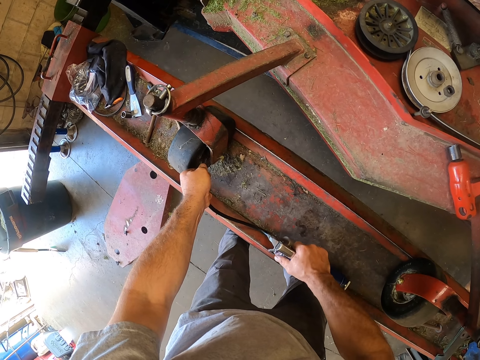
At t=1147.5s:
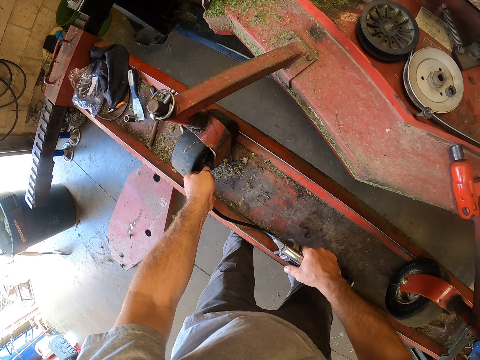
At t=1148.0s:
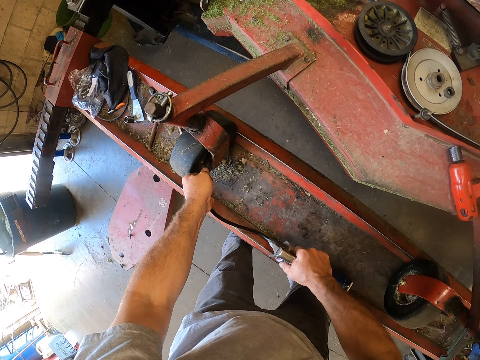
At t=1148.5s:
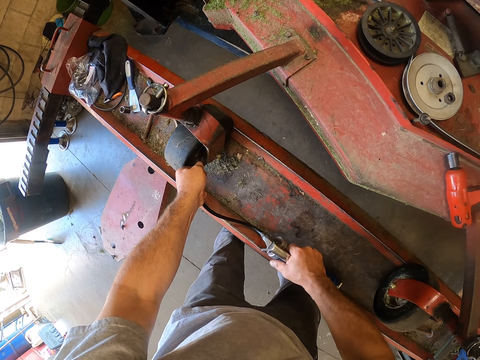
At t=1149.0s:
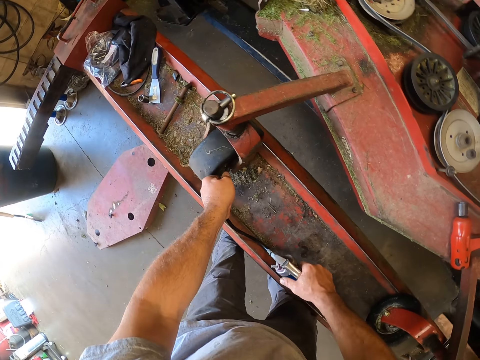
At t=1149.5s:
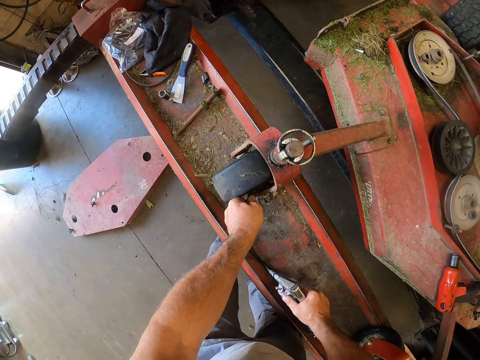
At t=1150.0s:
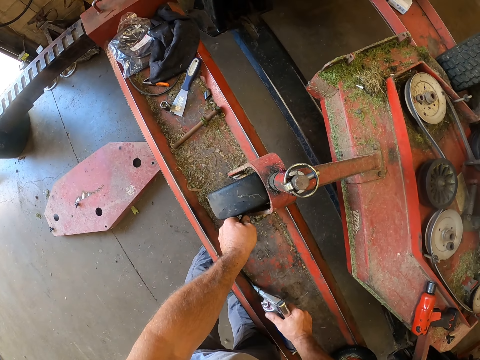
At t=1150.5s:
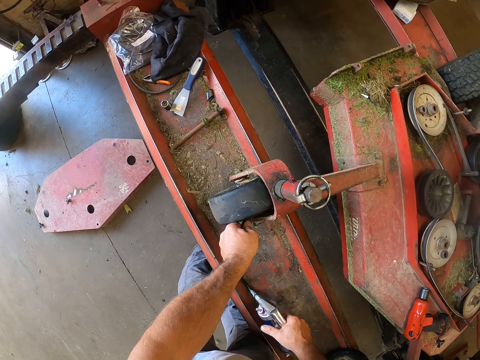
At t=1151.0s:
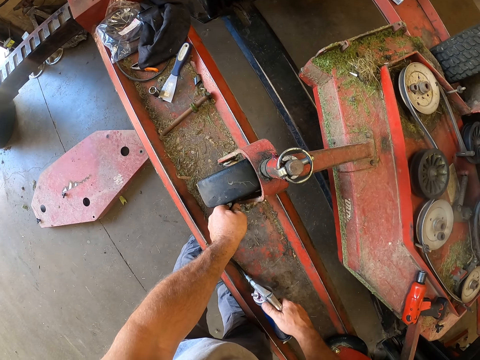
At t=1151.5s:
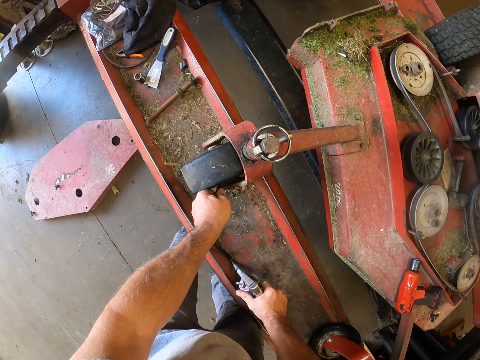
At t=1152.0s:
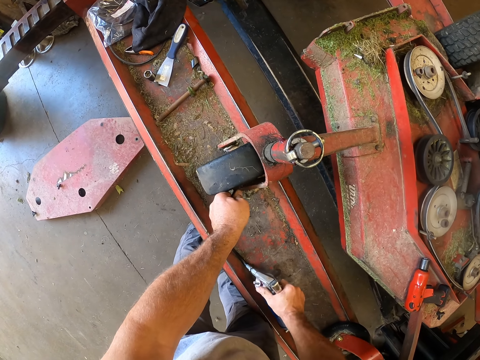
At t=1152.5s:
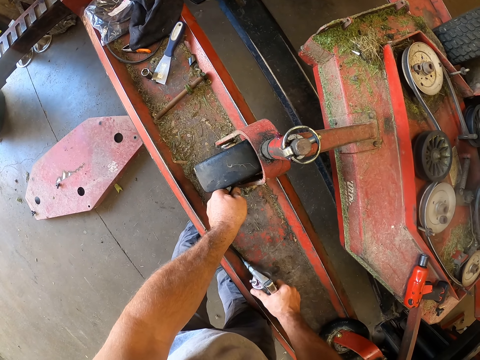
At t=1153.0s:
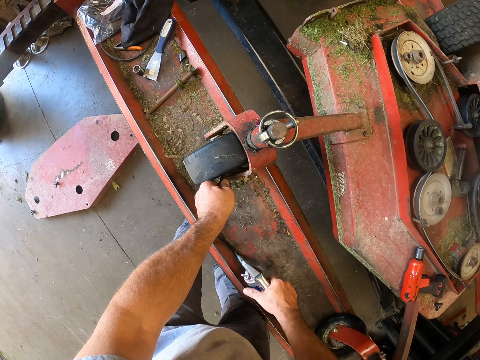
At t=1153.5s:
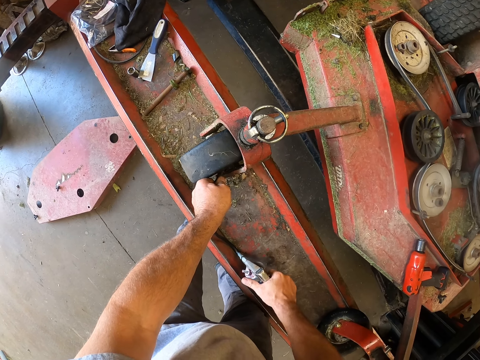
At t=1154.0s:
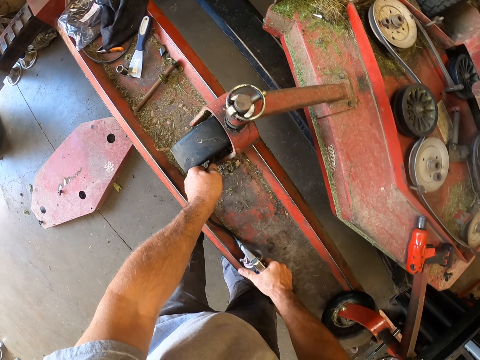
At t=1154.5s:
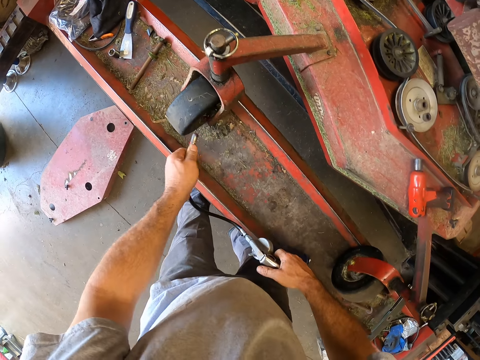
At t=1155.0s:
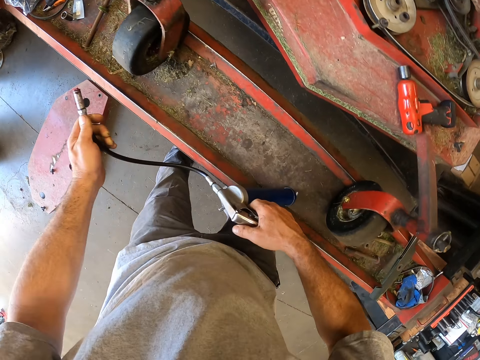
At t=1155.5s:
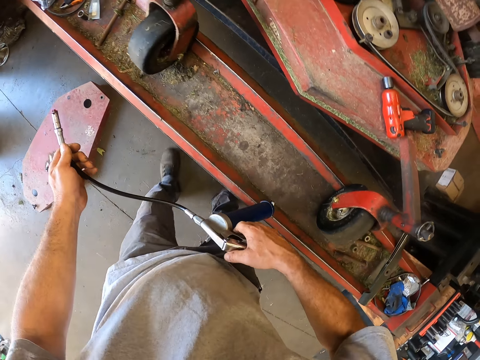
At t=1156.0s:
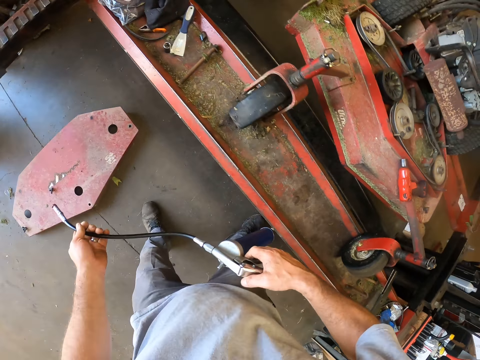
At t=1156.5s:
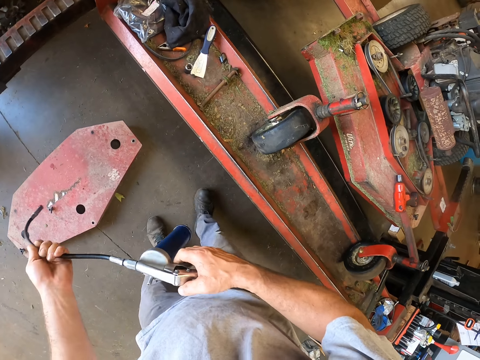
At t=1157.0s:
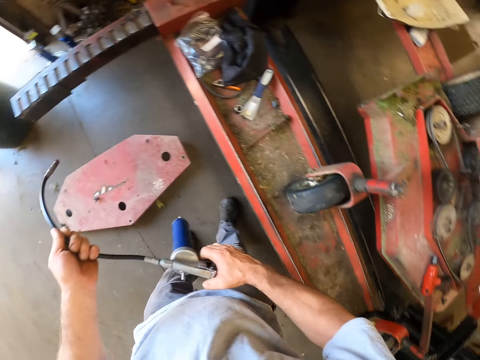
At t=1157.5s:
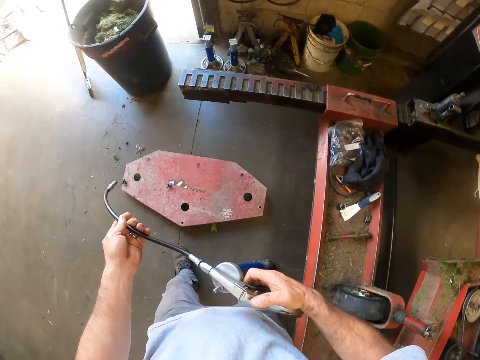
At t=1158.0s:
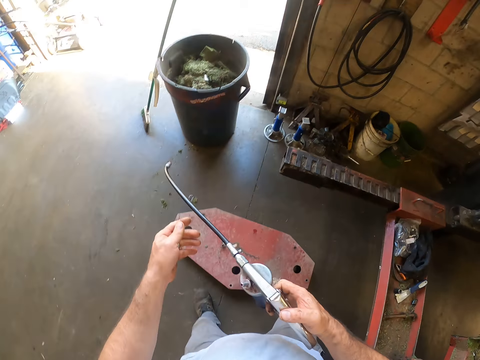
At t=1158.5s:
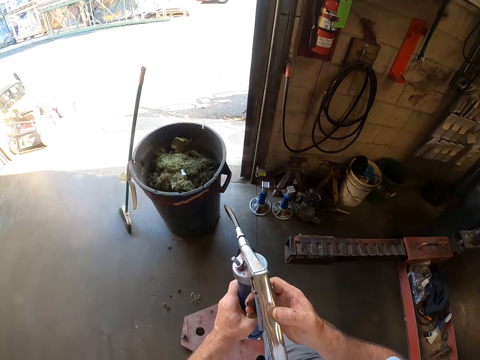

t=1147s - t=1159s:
The camera wearer removes the hose from the tyre. They walk around the garage.

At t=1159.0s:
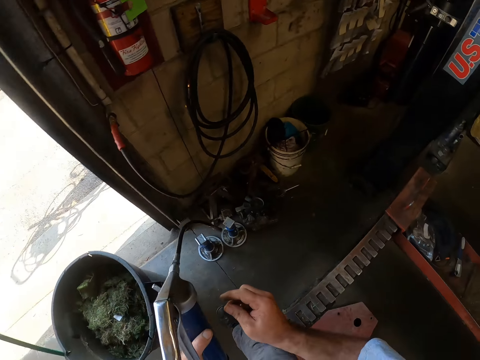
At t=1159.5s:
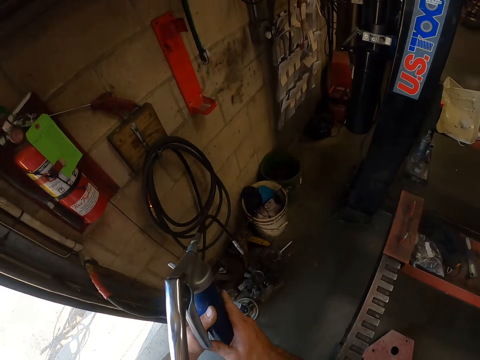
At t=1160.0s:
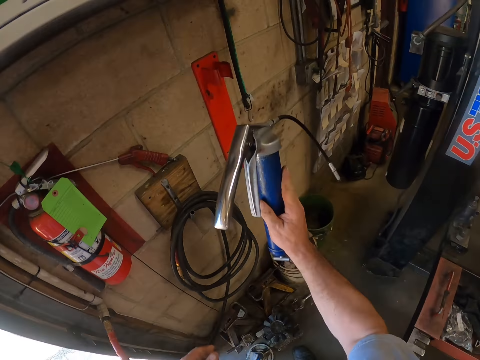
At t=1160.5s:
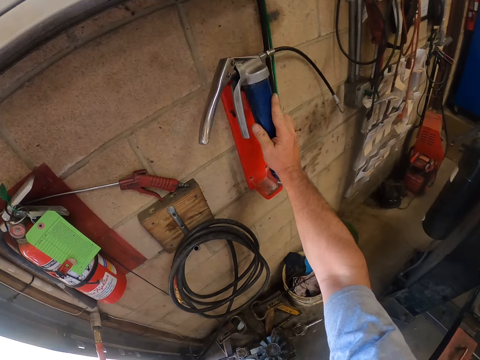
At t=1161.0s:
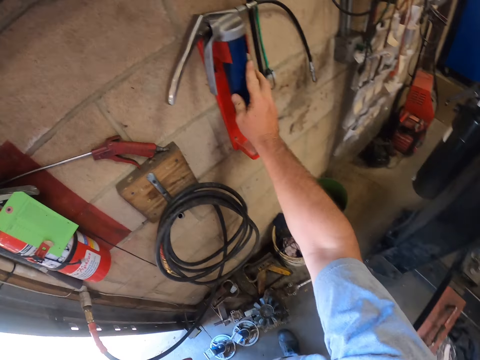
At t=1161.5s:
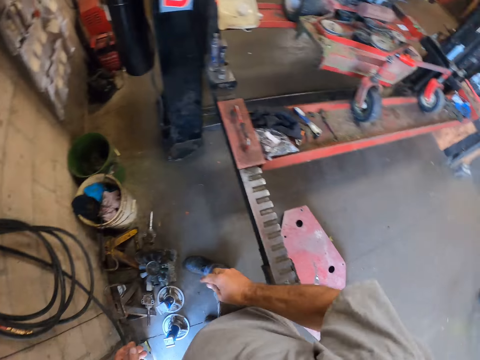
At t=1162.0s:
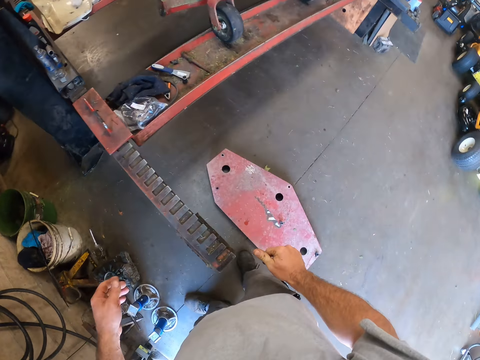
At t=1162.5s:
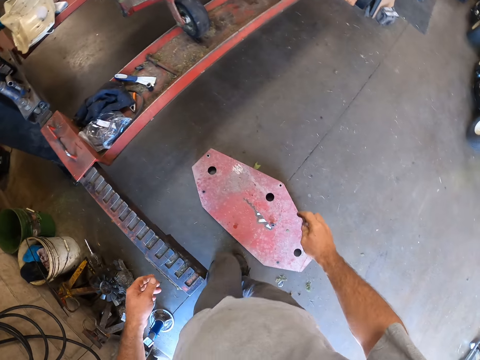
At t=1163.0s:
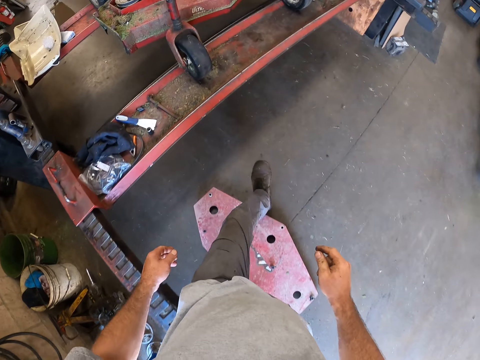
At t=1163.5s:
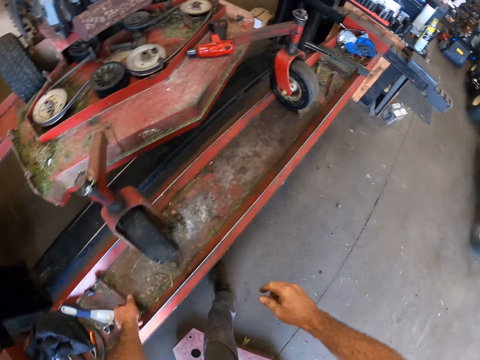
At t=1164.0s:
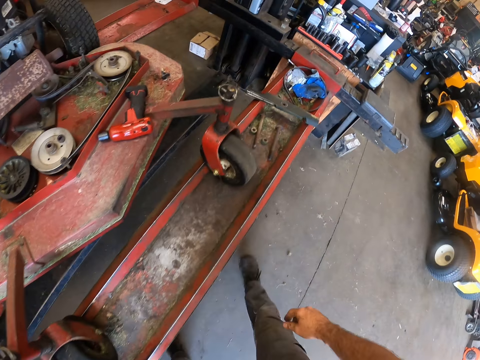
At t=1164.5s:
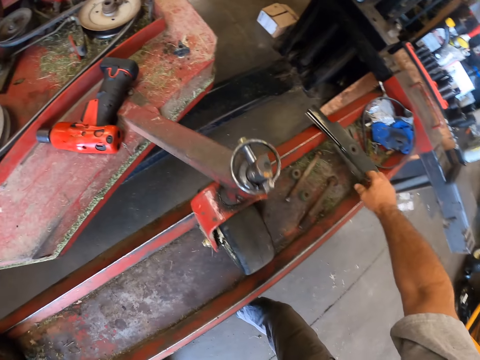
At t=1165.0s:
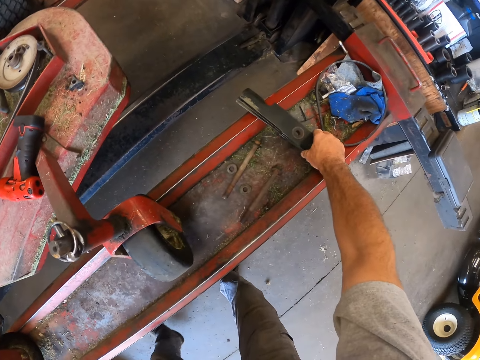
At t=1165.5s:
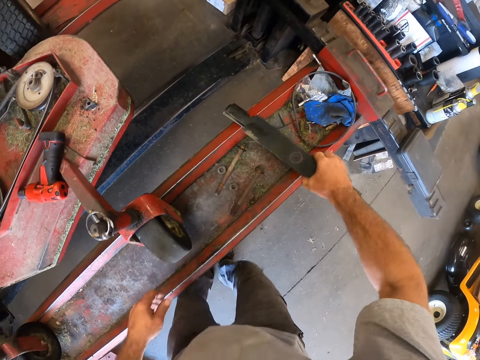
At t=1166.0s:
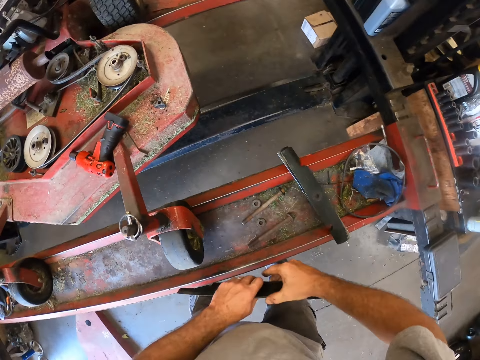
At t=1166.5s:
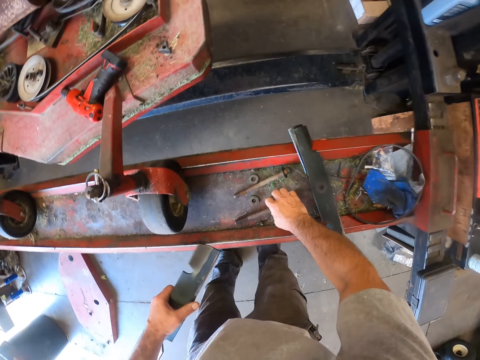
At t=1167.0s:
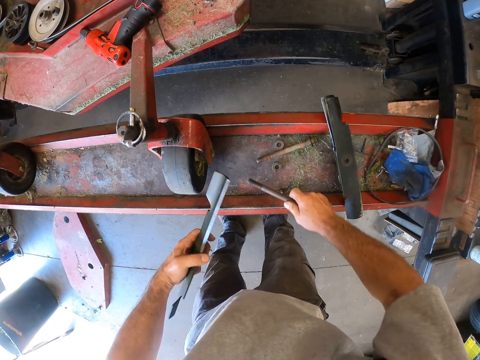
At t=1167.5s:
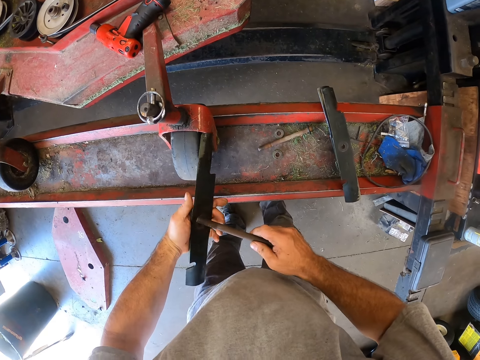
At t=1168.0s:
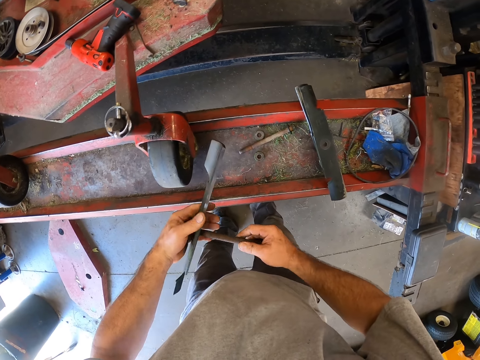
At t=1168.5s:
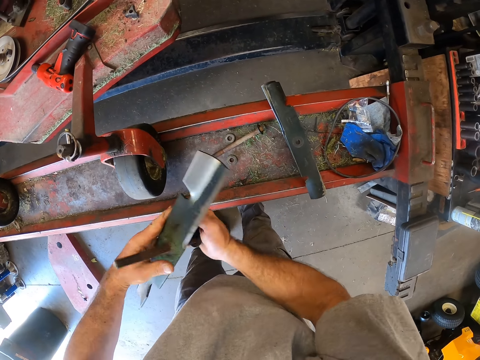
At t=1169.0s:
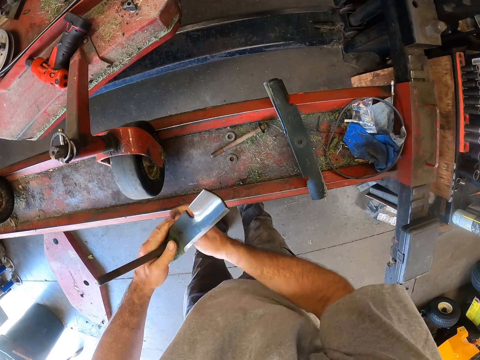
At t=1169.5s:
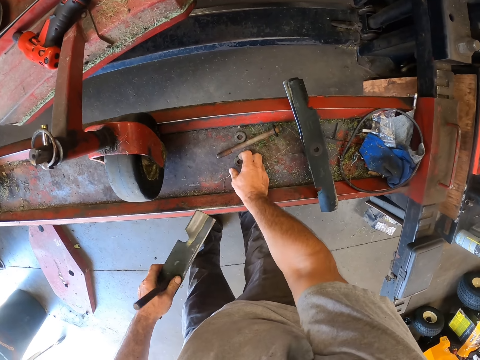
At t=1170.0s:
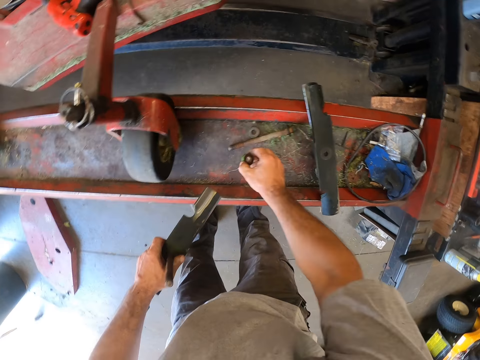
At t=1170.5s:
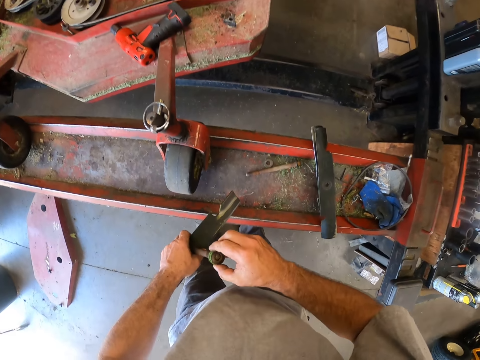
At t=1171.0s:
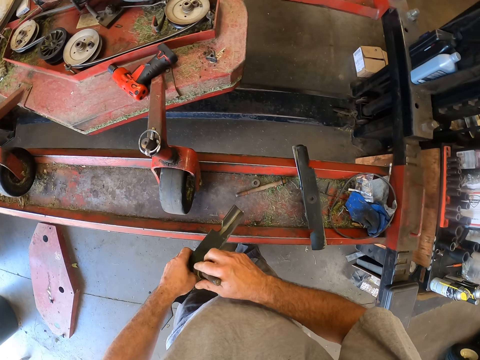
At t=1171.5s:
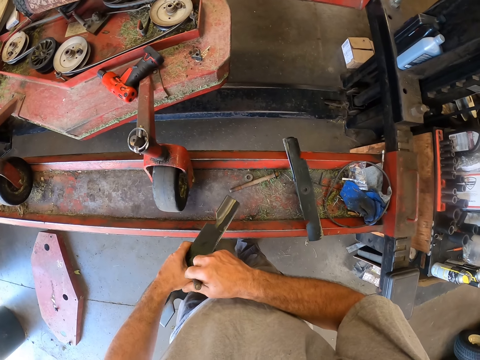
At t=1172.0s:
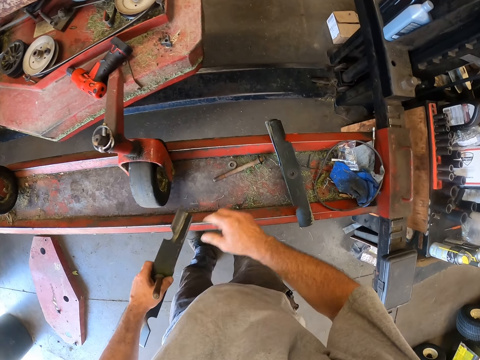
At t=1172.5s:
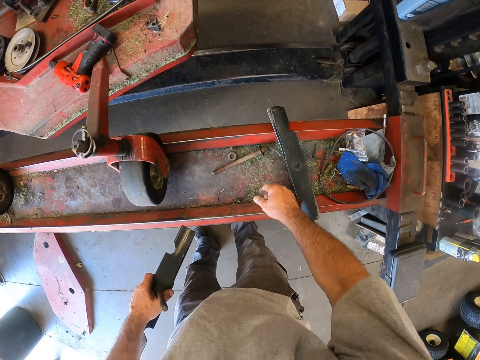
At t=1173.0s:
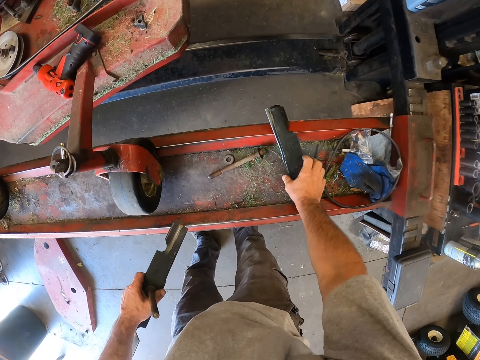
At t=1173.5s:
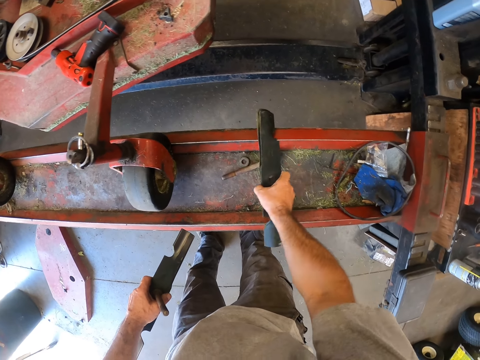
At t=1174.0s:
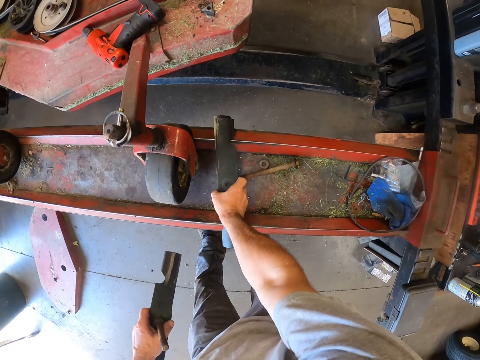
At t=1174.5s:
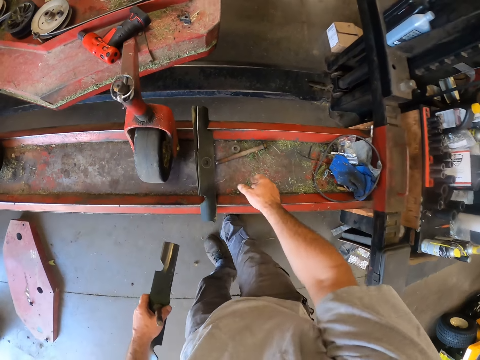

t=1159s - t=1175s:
The camera wearer puts the grease pump on the rack on the wall. They walk around the garage. They pick a lawn mower blade from the hydraulic car lift. They pick a screw from the hydraulic car lift. They attach the screw to the lawn mower blade. They pick a nut washer from the hydraulic car lift and attach the nut washer to the screw. They move the mower blades on the hydraulic car lift.
